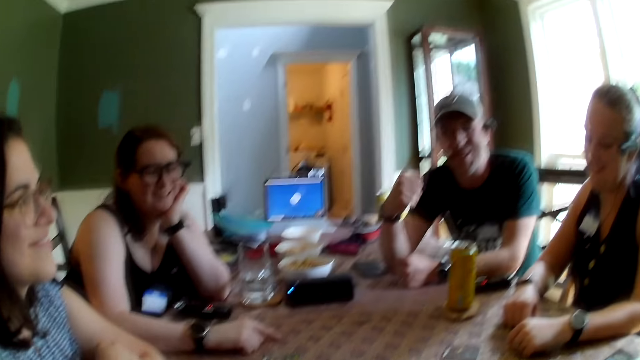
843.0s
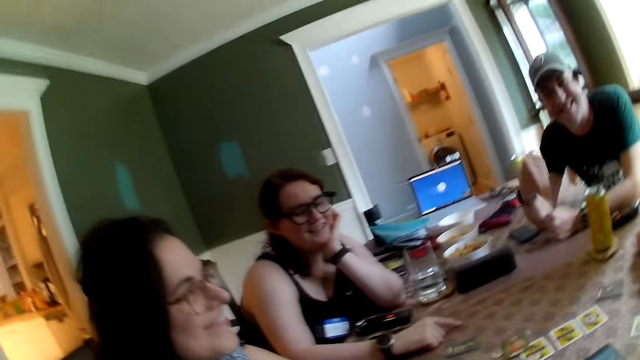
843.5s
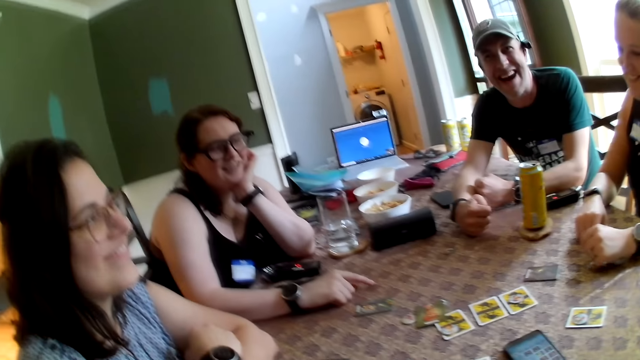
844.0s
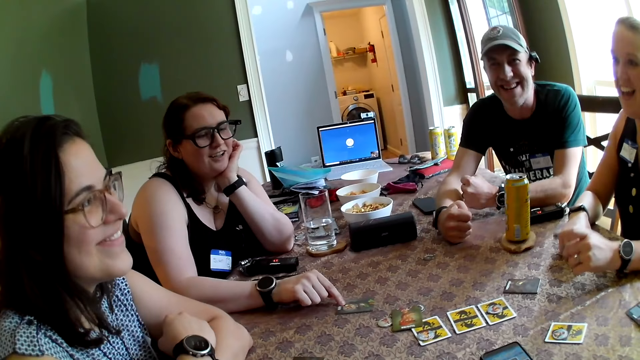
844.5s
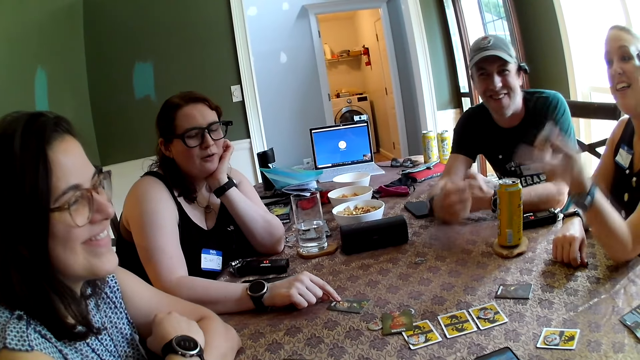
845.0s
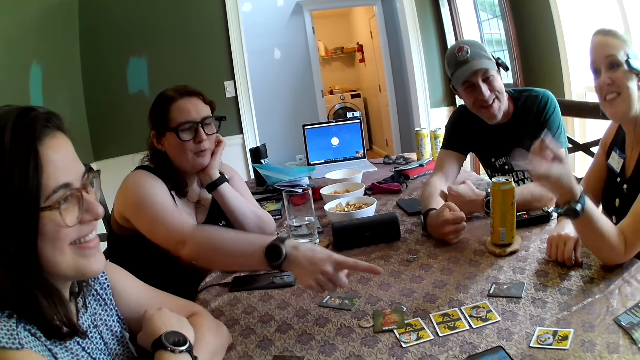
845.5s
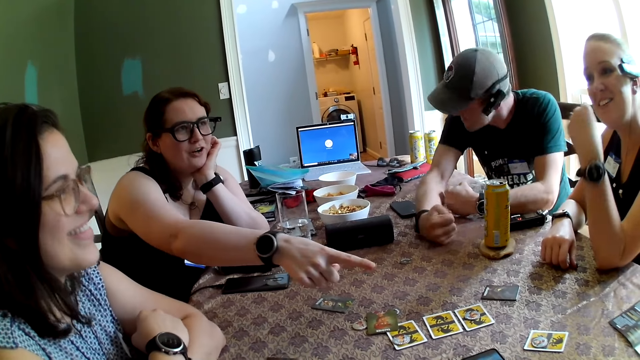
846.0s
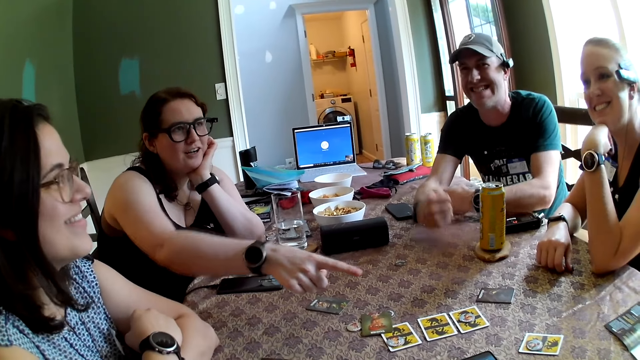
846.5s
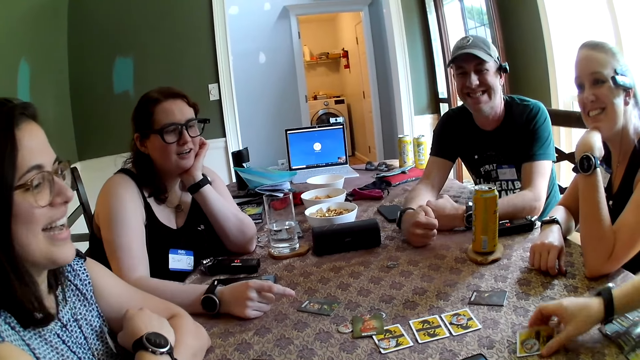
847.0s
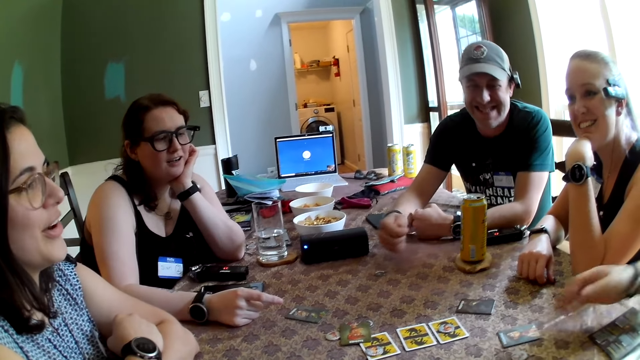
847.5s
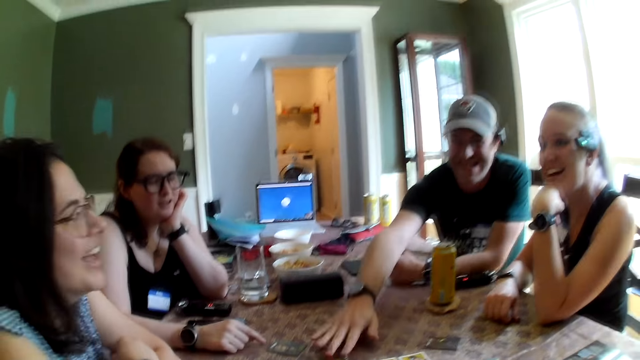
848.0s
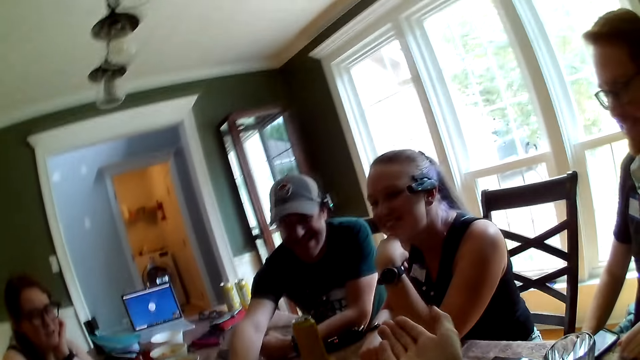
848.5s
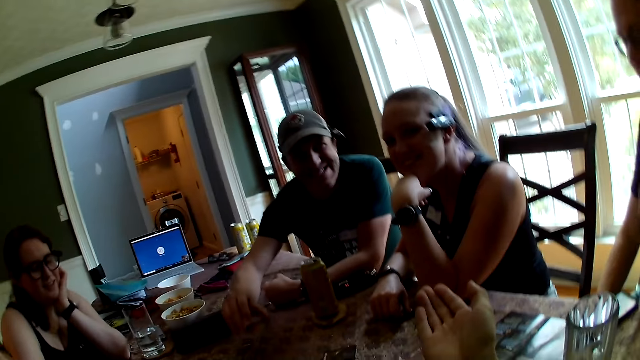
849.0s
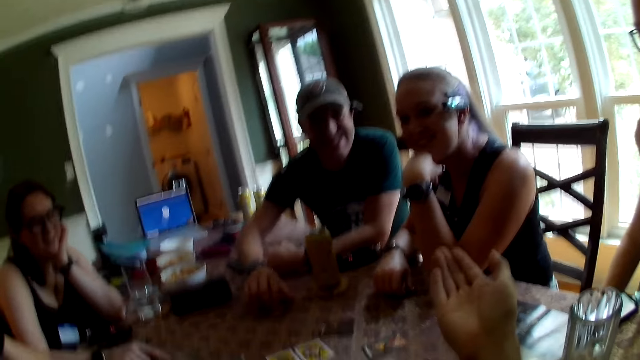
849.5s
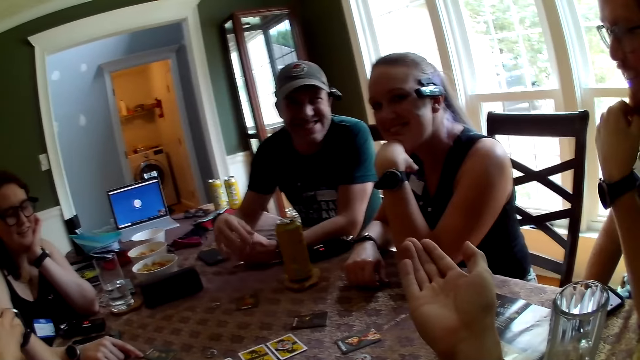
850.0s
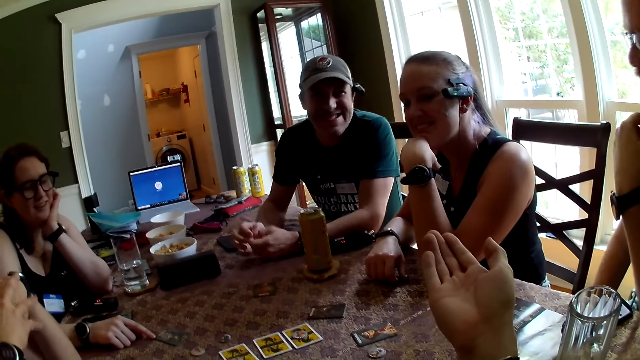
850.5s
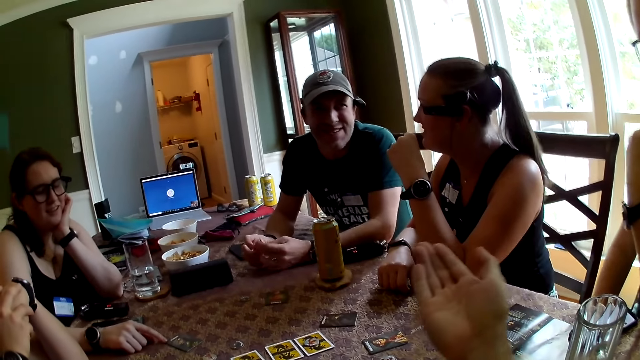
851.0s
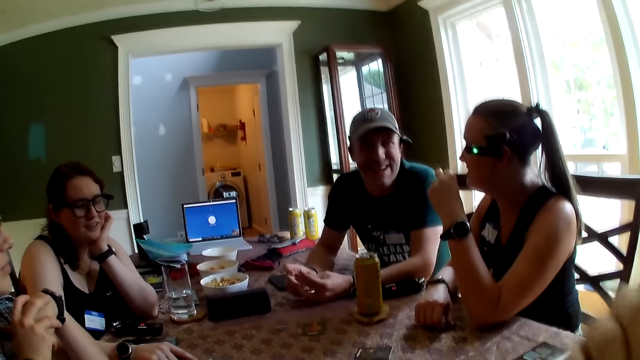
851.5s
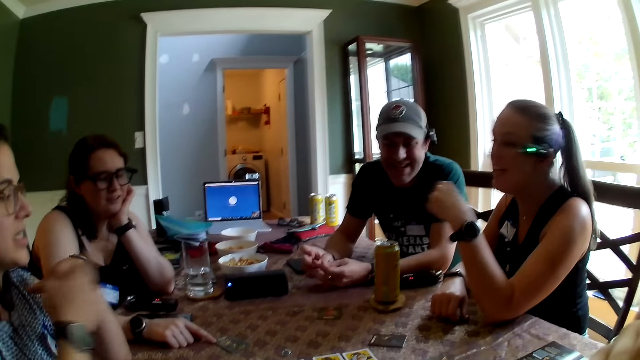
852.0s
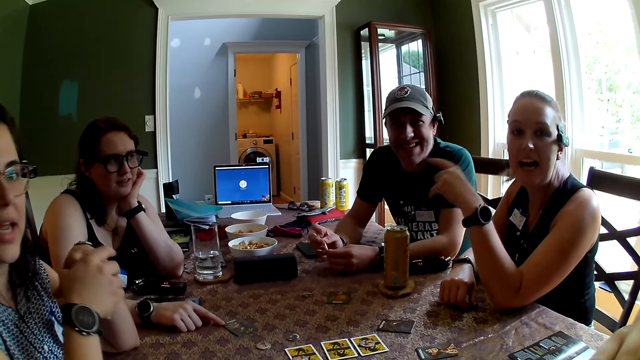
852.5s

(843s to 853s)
A man opens the card on the table with his right hand. The camera wearer converses with the group of people.

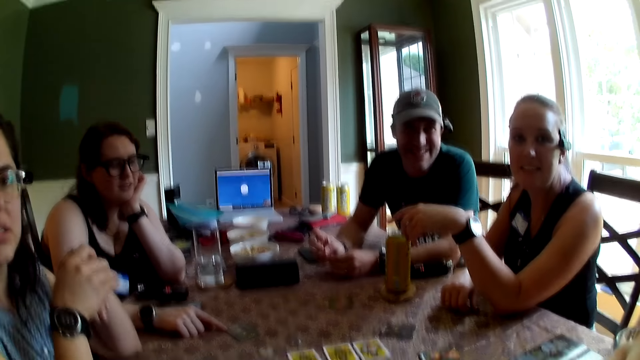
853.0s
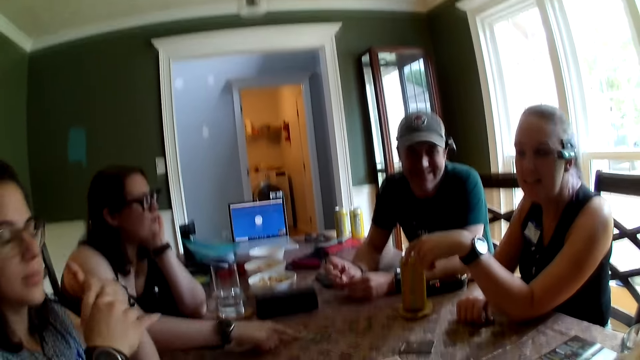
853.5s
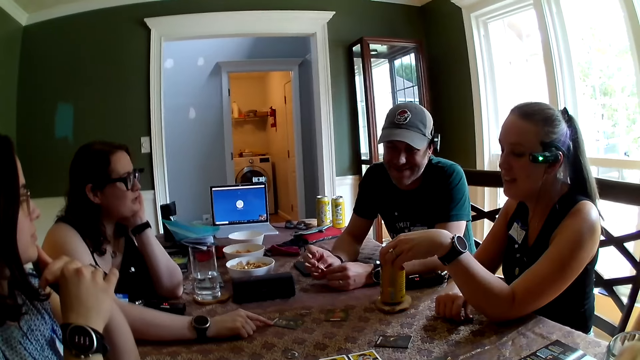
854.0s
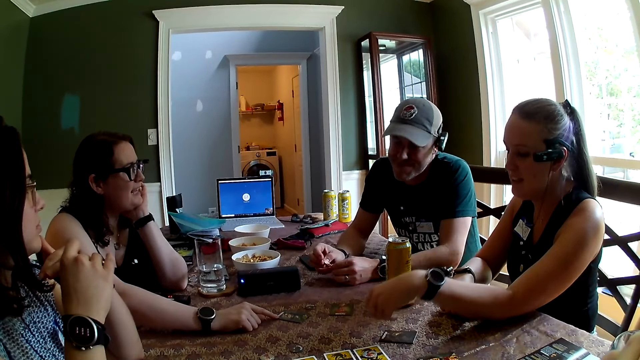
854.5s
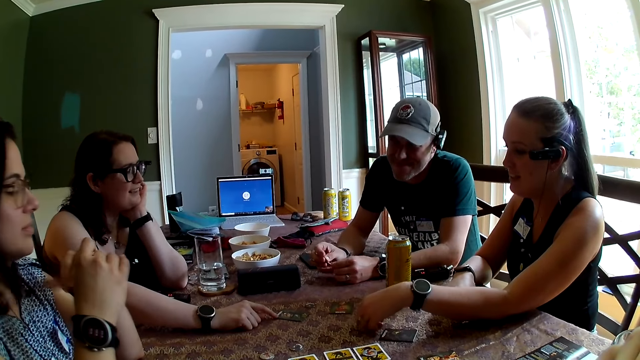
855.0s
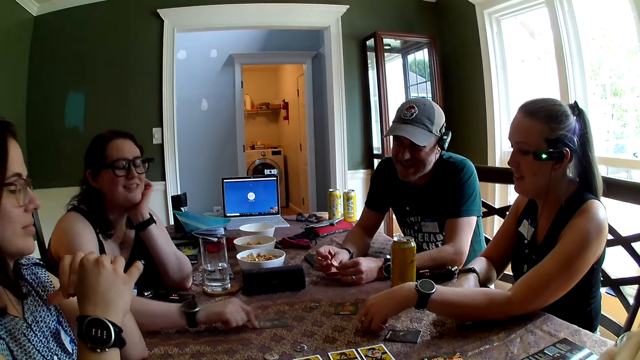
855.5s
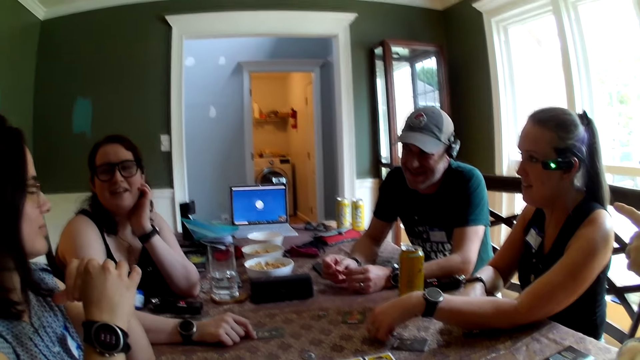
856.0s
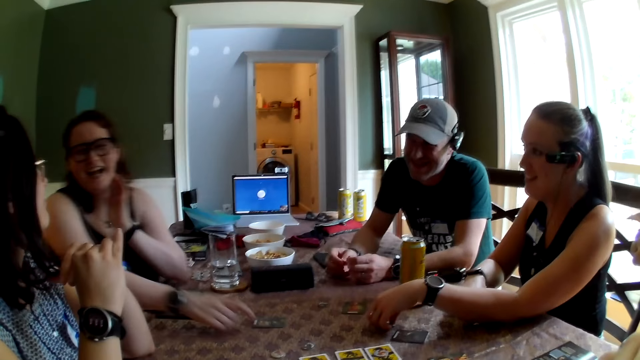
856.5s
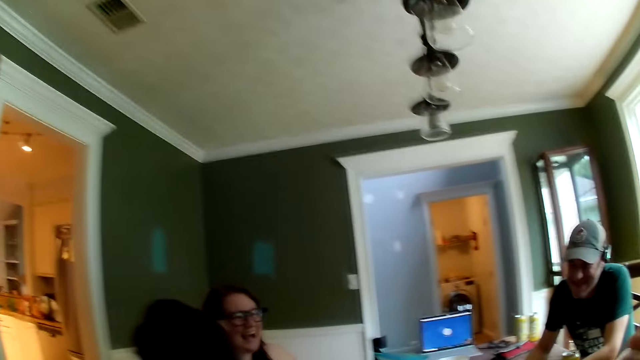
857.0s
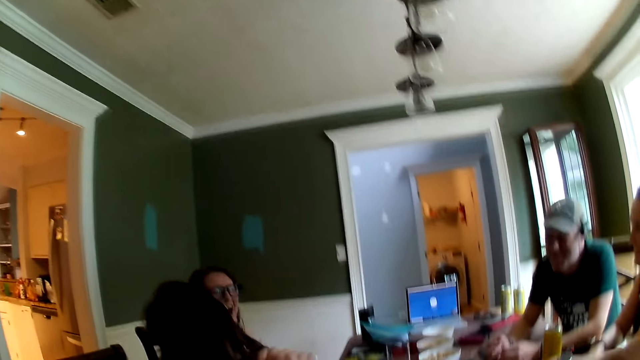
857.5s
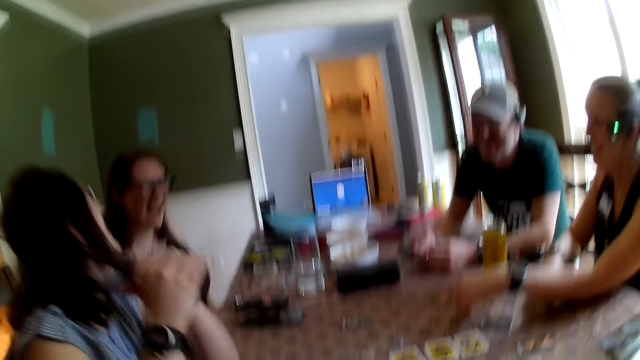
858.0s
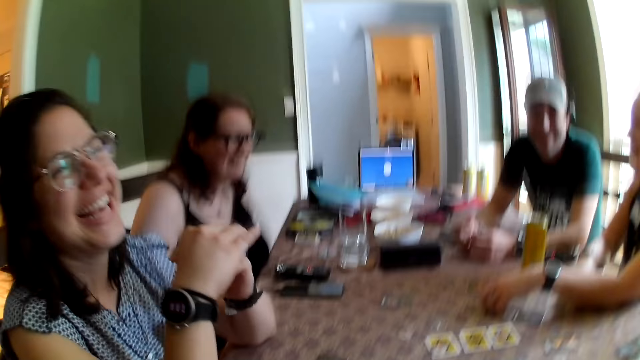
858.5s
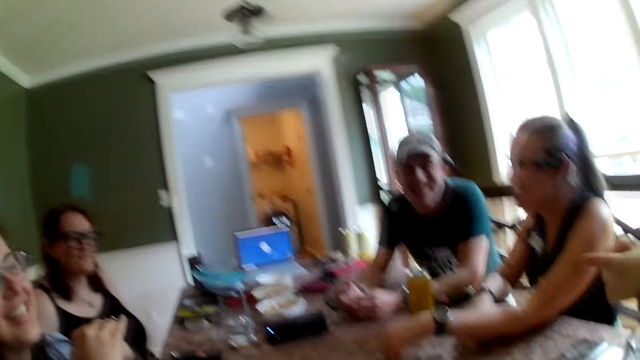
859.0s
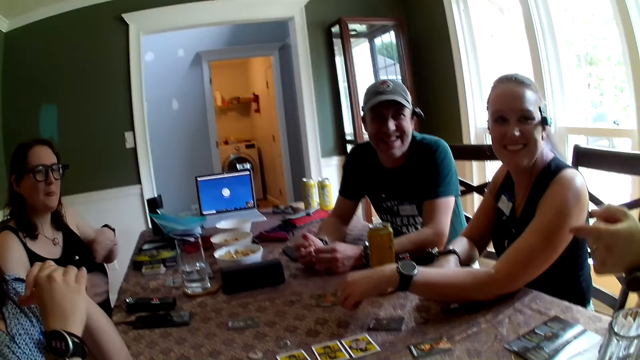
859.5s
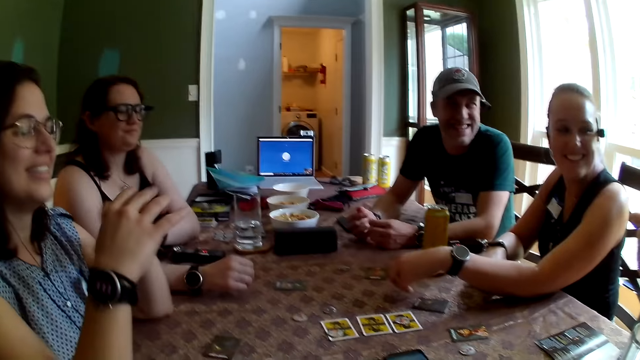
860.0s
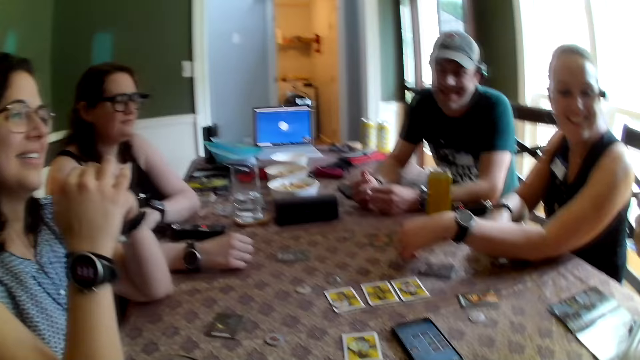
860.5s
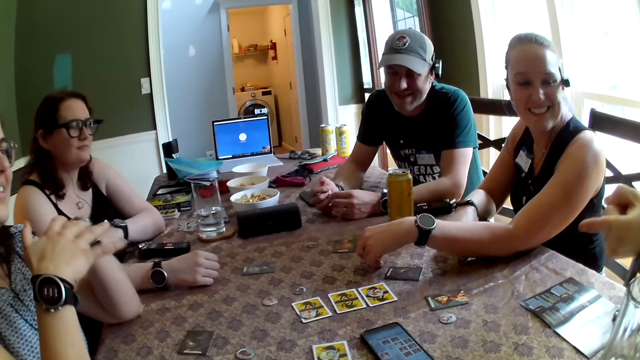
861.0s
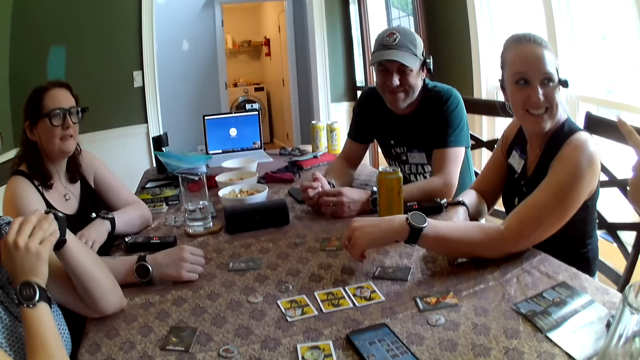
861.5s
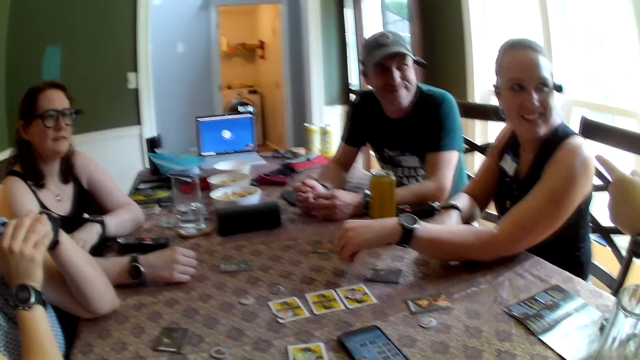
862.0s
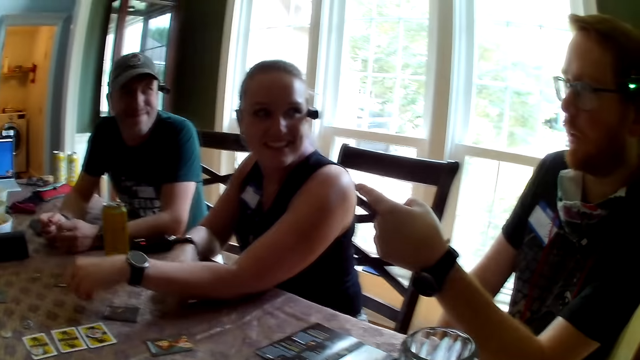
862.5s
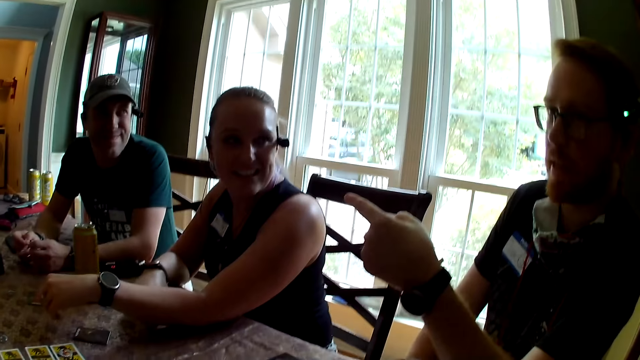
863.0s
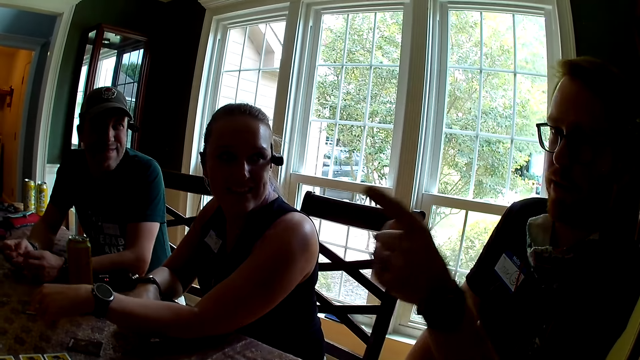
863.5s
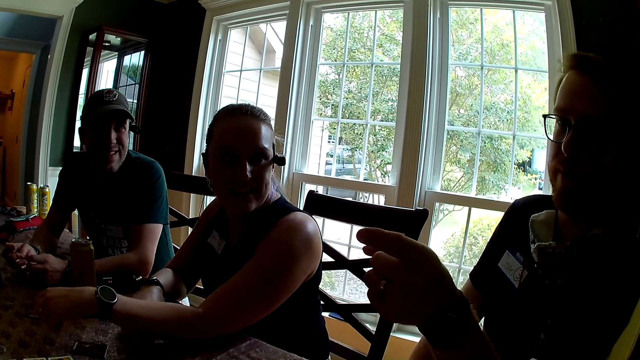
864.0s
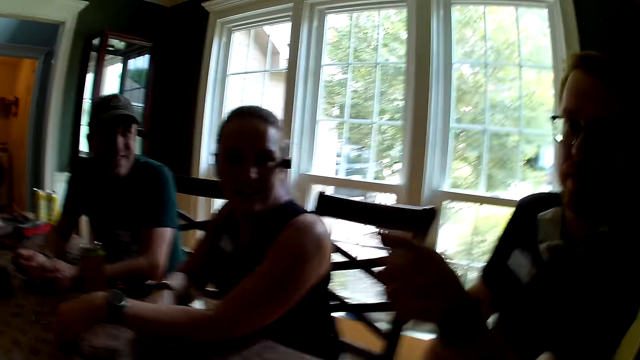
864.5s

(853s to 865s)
A woman touches the card on the table with her right hand. She removes her right hand from the card on the table. A man converses with the group of people.
